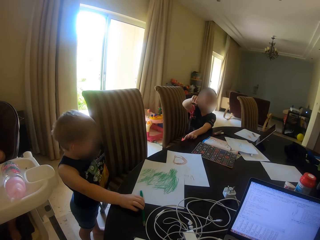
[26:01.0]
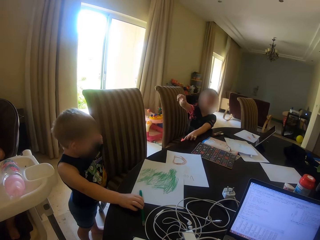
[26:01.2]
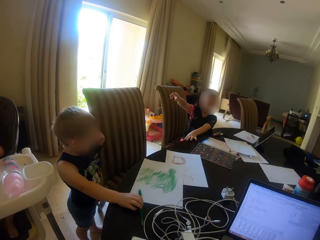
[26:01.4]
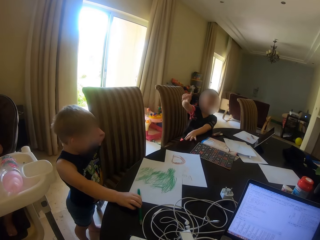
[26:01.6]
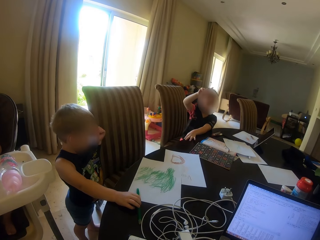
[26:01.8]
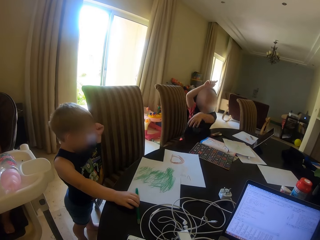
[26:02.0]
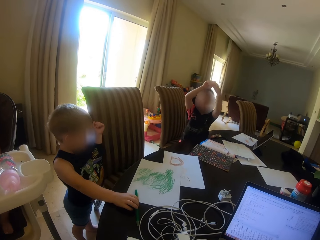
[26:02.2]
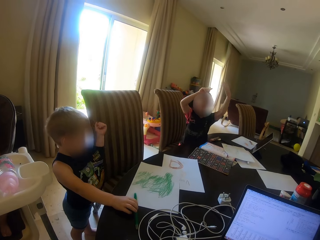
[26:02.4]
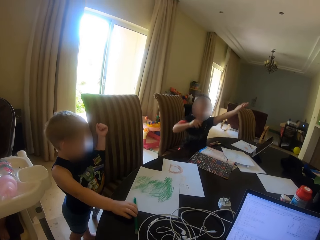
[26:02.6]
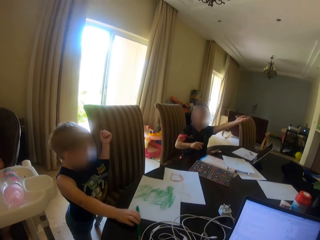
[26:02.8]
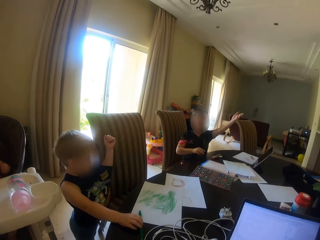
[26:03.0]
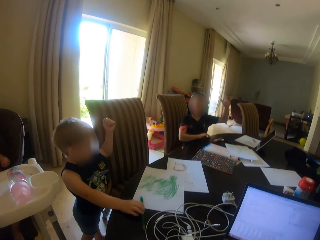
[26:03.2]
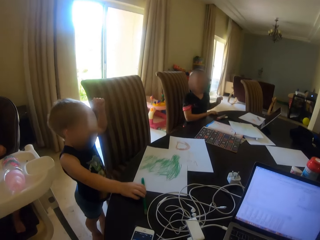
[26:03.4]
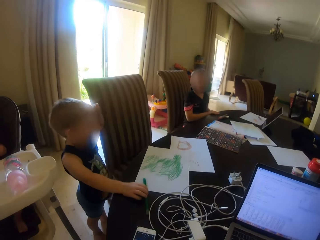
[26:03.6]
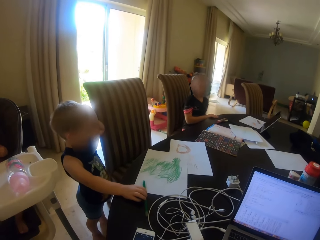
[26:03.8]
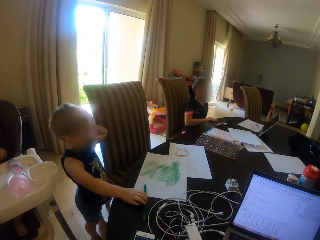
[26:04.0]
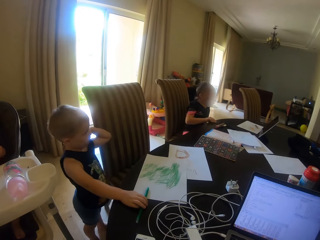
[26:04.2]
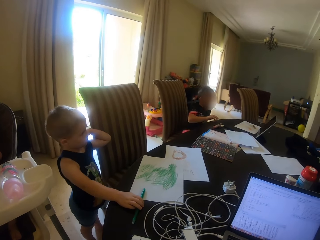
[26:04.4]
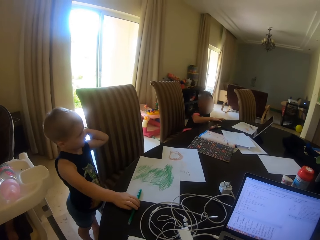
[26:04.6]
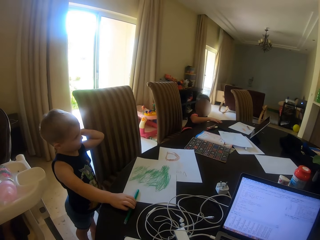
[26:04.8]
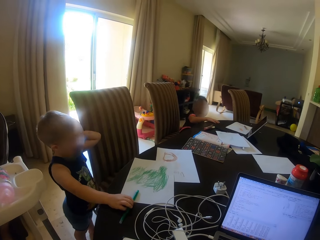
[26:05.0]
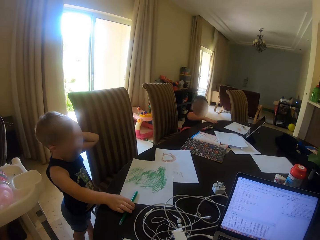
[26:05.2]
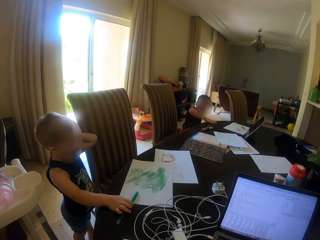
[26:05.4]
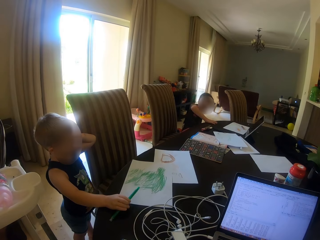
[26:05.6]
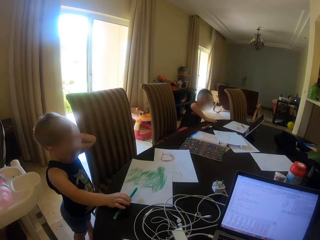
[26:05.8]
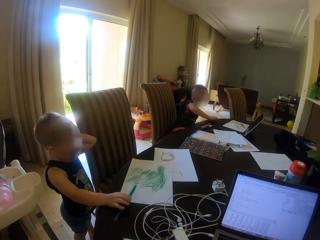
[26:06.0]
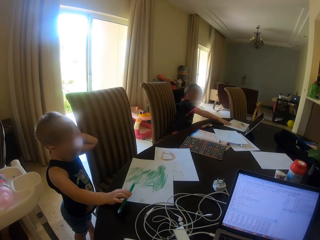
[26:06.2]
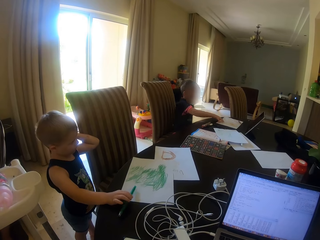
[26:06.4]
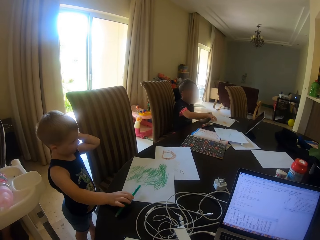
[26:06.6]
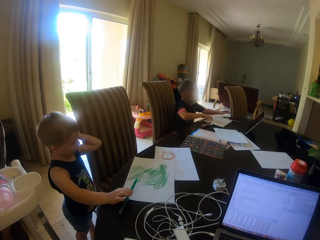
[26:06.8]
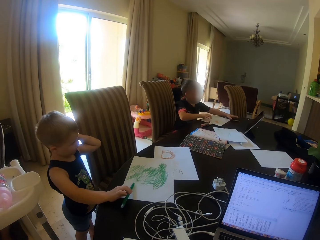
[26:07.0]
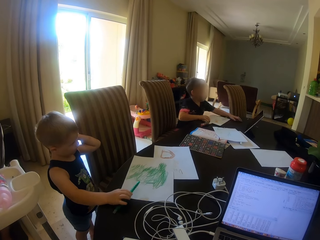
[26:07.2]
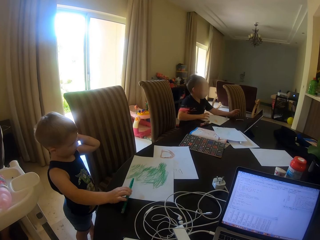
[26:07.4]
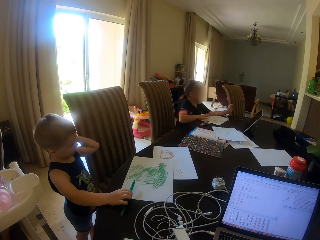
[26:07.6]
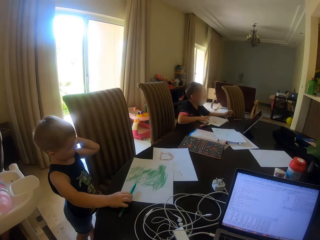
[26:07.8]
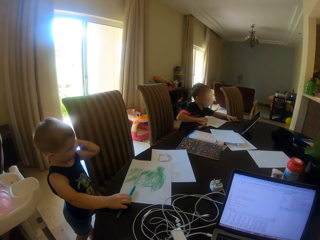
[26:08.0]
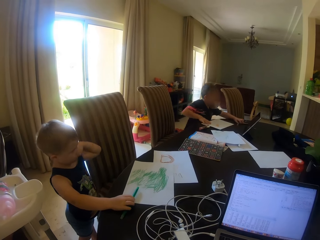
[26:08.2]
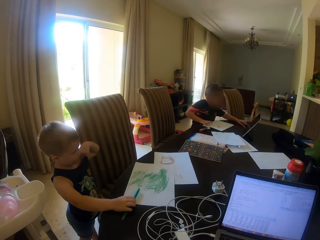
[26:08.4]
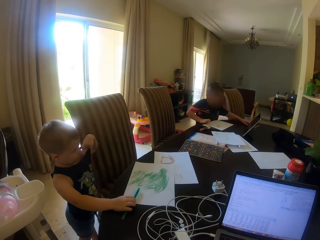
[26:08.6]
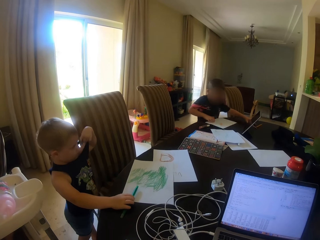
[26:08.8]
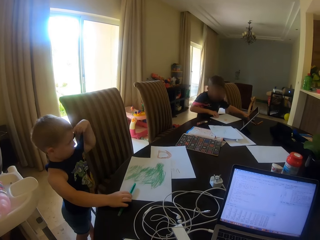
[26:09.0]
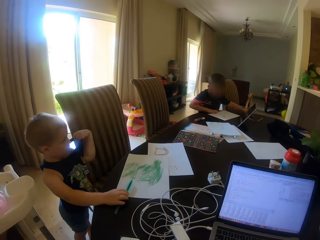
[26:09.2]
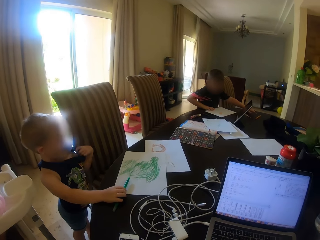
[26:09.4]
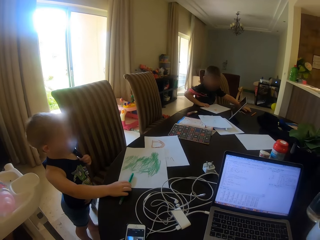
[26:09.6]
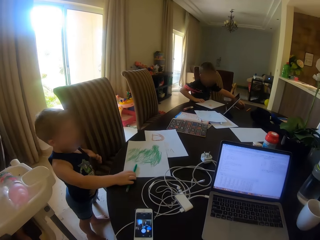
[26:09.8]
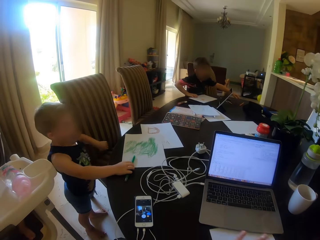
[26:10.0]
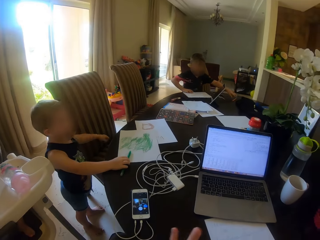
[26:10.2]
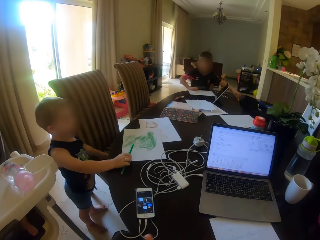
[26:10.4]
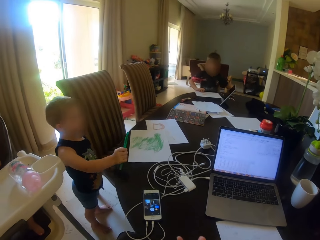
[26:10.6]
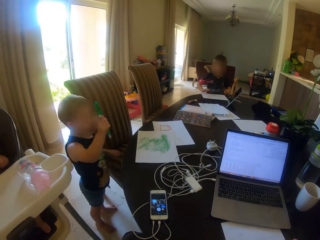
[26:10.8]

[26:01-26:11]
The camera wearer talks to a person.

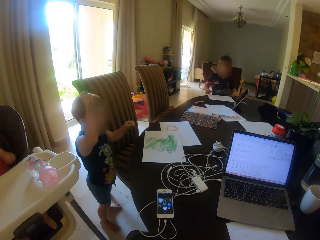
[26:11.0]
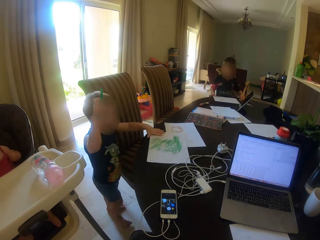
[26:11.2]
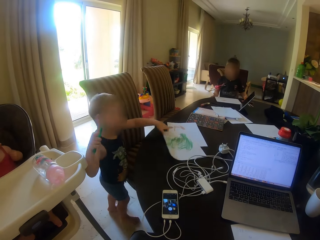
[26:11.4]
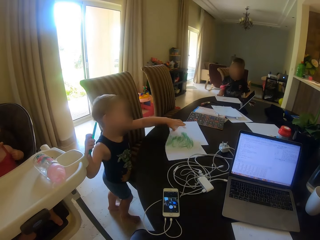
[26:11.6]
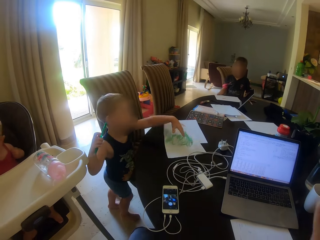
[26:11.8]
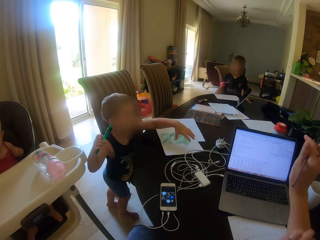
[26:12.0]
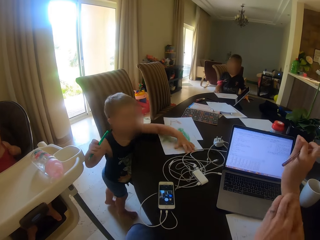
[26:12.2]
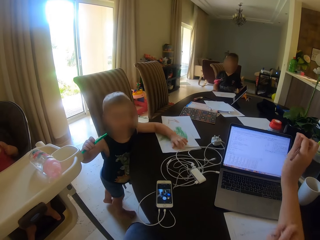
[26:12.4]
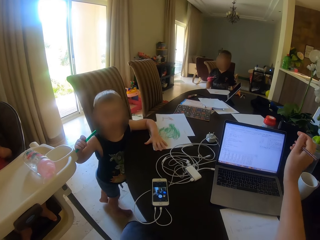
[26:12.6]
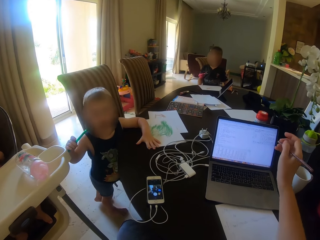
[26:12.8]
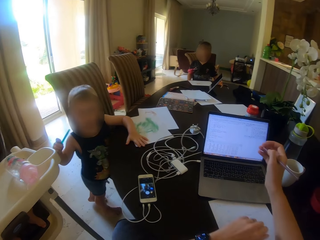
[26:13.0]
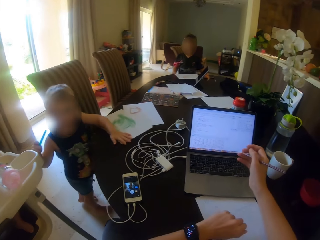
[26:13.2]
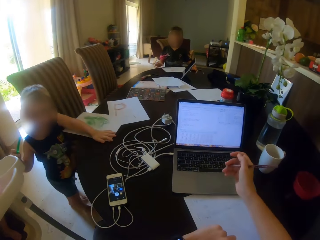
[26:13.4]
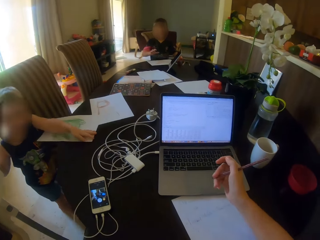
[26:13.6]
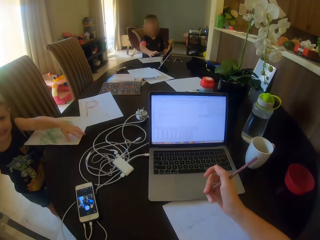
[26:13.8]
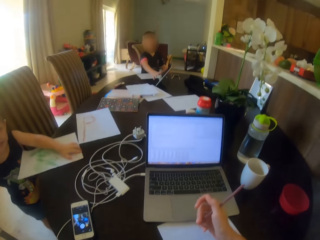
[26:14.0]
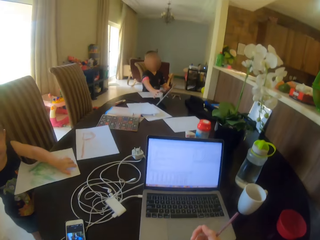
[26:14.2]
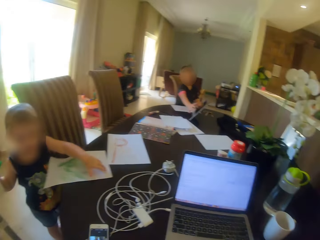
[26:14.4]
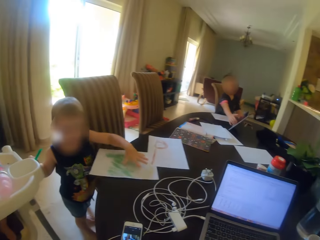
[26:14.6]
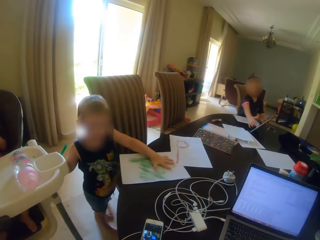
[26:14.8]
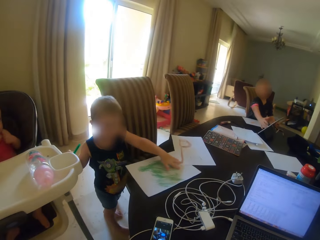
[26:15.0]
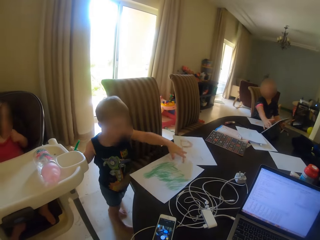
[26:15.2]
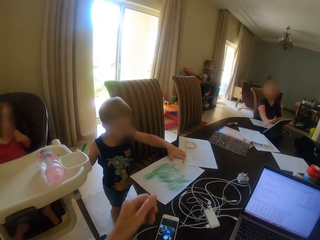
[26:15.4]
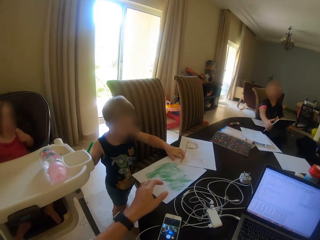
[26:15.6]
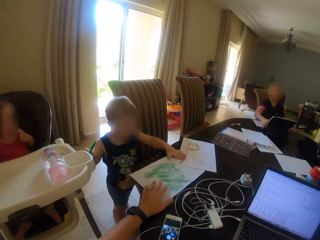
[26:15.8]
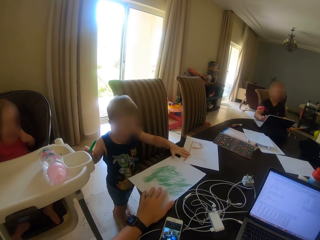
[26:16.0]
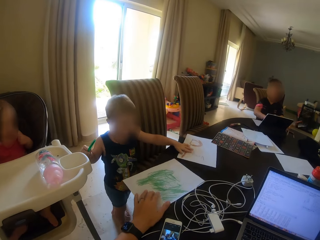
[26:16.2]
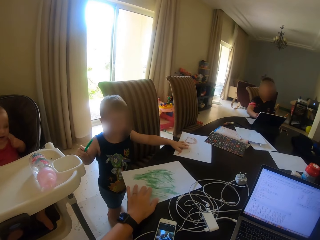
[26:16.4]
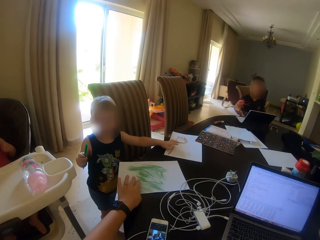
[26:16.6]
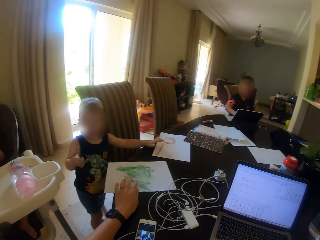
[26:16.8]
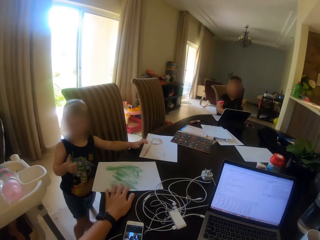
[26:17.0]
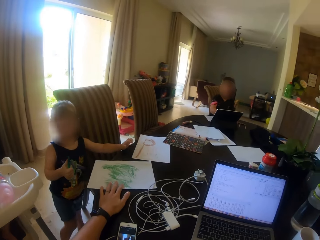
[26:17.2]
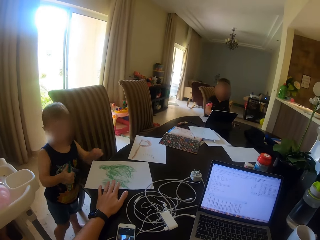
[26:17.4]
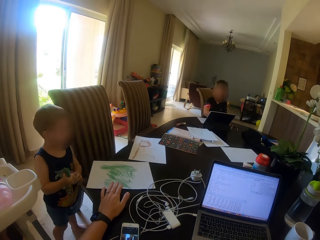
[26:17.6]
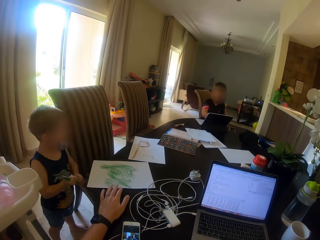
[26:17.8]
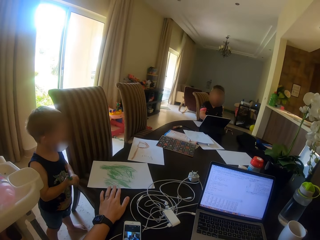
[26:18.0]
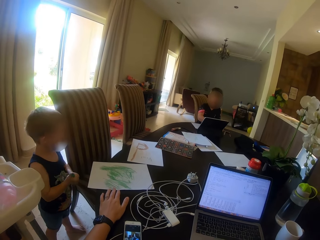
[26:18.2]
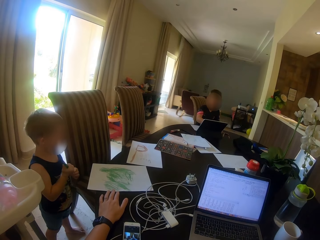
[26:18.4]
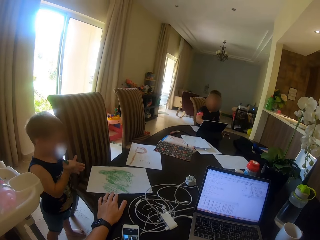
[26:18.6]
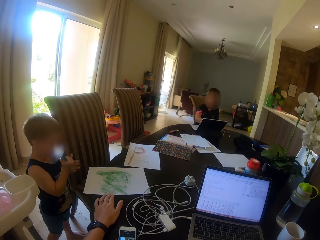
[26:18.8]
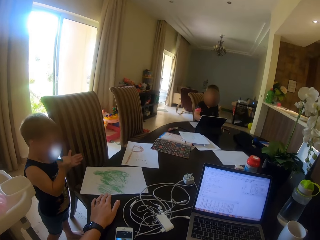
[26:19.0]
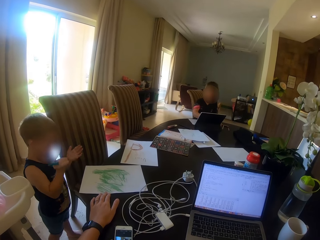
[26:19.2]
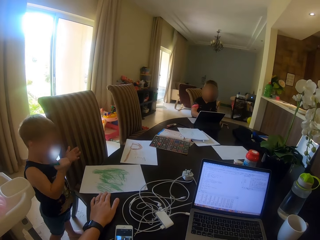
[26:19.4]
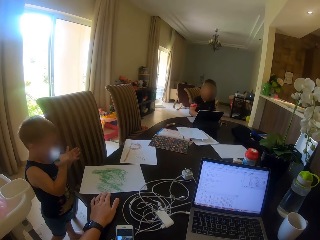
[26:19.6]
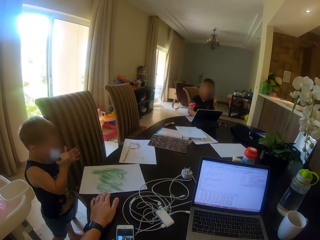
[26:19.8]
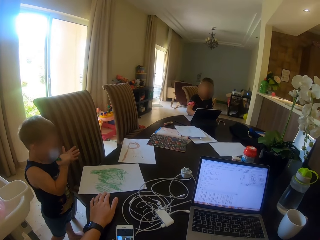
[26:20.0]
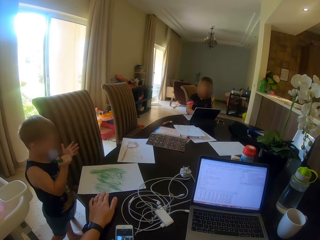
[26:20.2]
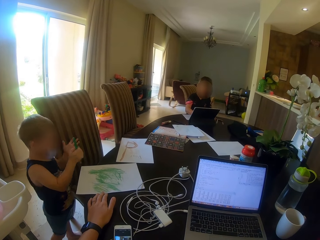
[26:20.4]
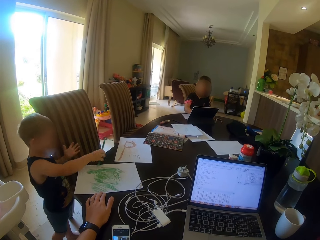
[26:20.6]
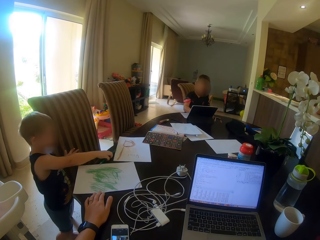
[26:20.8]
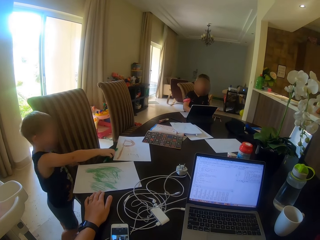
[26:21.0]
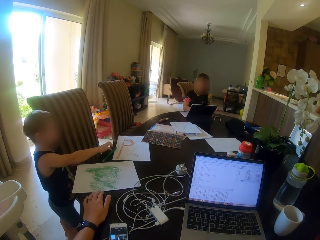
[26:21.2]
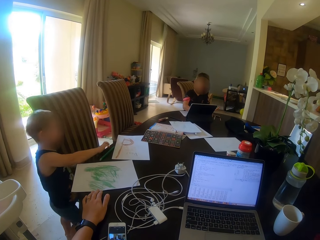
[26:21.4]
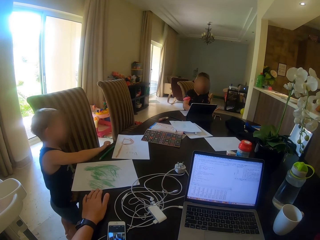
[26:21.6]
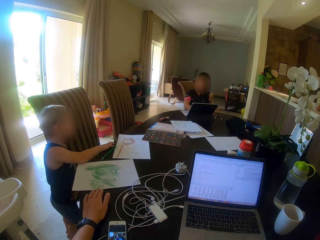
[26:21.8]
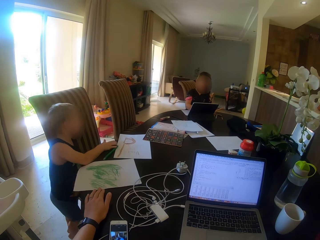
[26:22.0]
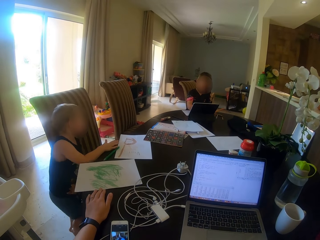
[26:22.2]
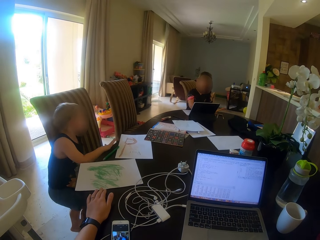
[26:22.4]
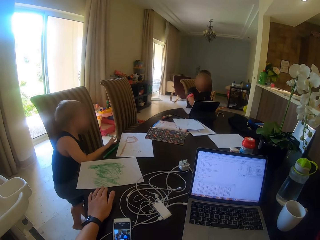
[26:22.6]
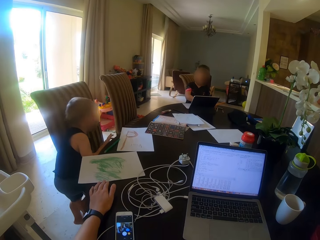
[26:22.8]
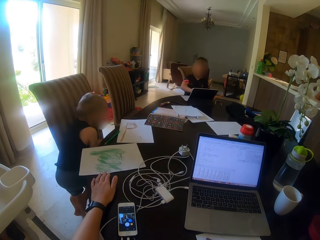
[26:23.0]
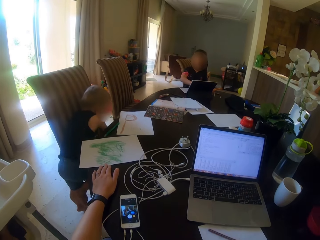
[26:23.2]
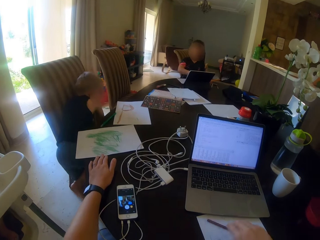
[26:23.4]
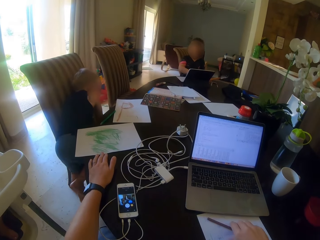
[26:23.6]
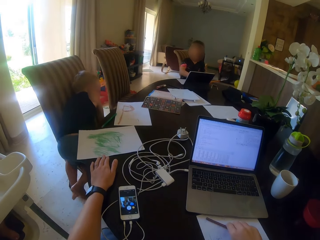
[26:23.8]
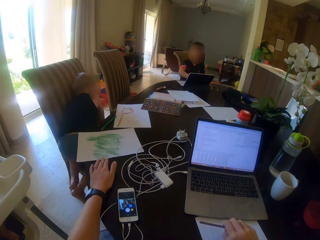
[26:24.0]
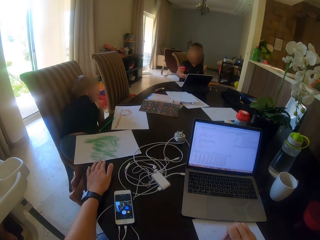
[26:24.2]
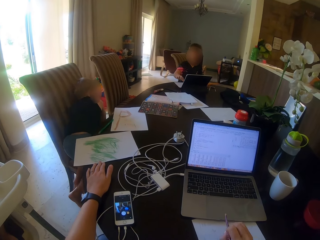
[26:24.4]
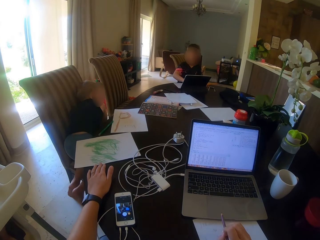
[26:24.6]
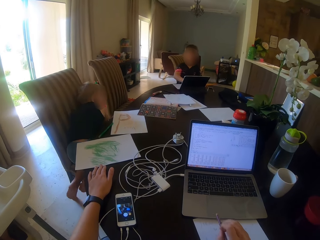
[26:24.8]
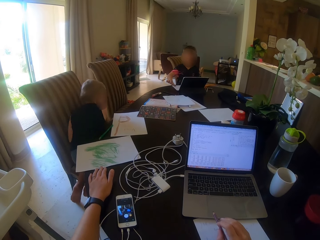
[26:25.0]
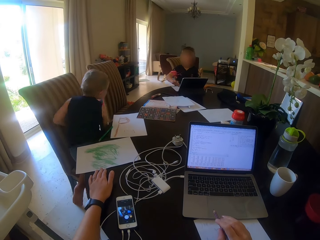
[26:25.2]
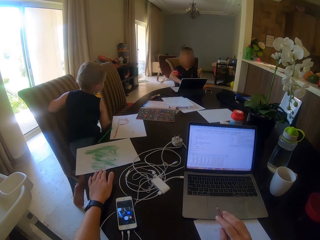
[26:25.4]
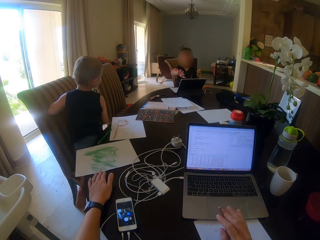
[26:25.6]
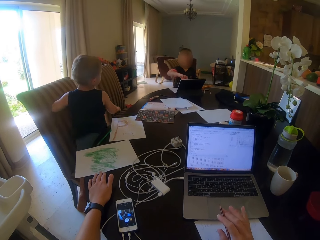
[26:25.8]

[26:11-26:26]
The camera wearer scratches the left hand. A boy talks to the camera wearer. The camera wearer looks around. They hold the decorated paper. They move the paper on the table. The boy puts the crayon on the table. The camera wearer picks up the pen with the right hand.
